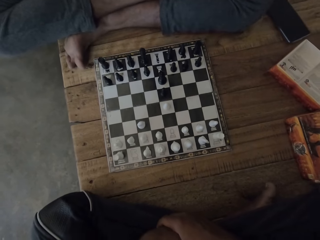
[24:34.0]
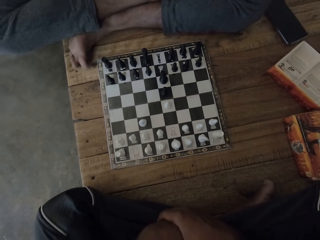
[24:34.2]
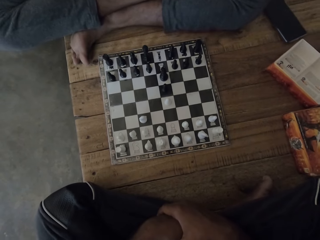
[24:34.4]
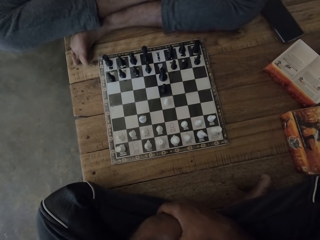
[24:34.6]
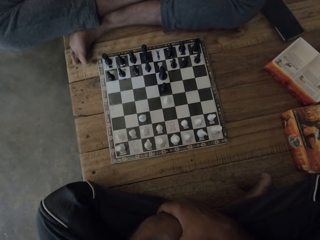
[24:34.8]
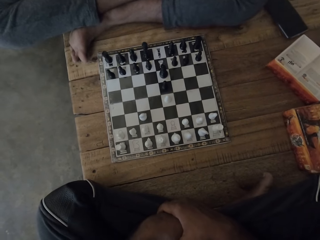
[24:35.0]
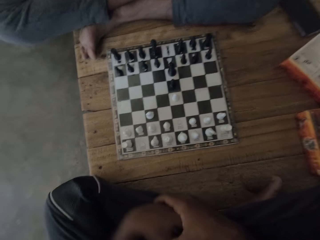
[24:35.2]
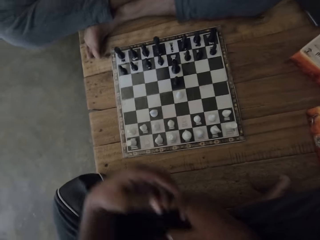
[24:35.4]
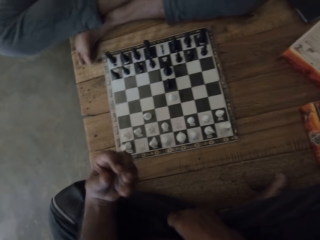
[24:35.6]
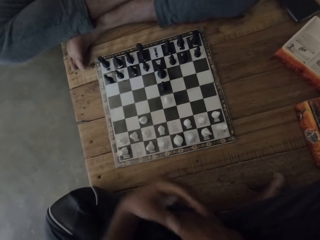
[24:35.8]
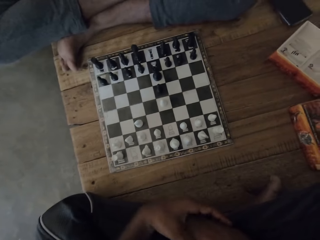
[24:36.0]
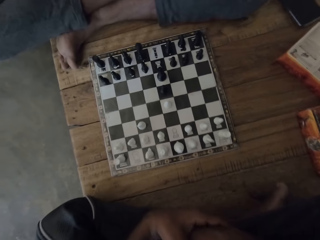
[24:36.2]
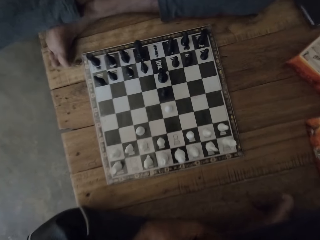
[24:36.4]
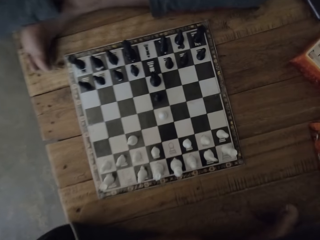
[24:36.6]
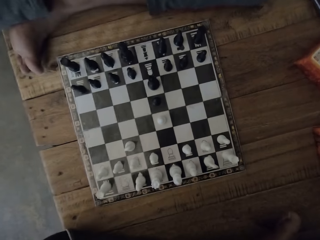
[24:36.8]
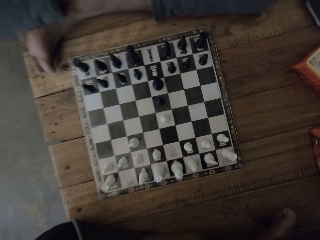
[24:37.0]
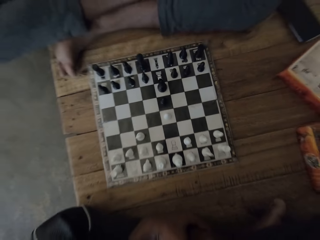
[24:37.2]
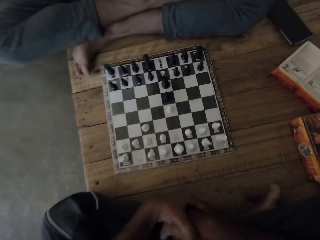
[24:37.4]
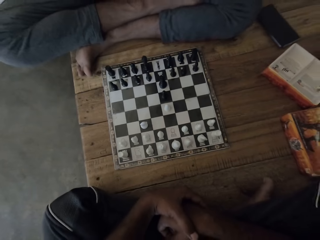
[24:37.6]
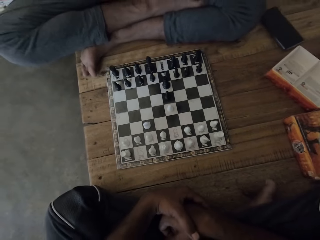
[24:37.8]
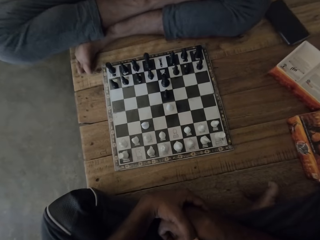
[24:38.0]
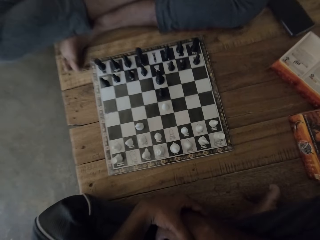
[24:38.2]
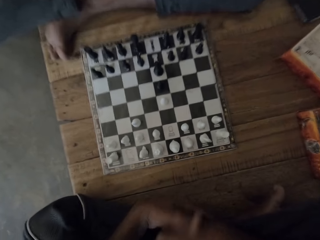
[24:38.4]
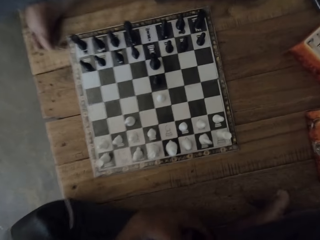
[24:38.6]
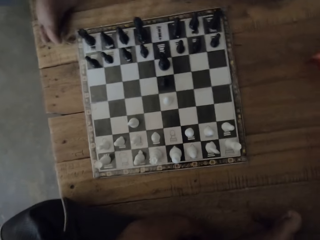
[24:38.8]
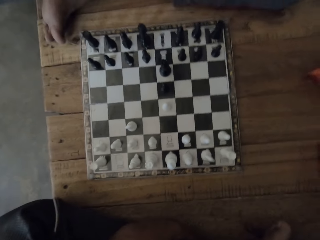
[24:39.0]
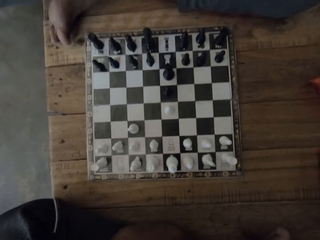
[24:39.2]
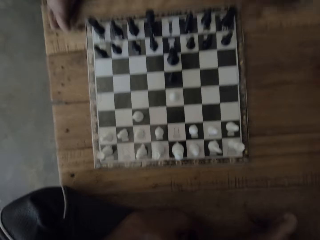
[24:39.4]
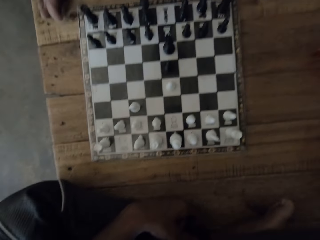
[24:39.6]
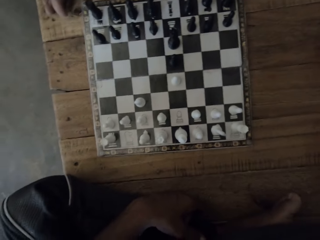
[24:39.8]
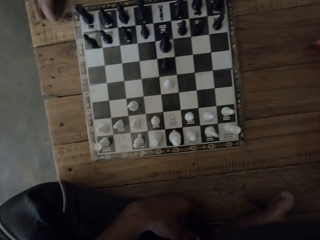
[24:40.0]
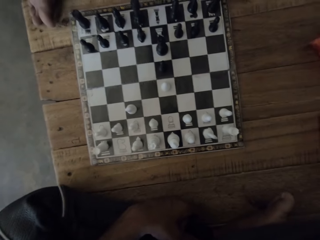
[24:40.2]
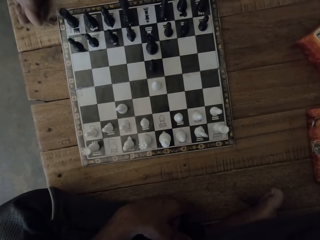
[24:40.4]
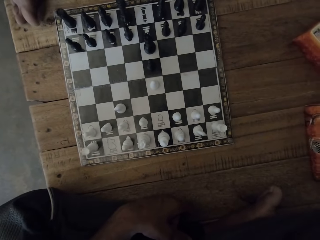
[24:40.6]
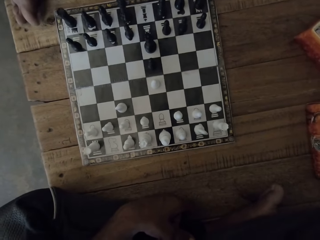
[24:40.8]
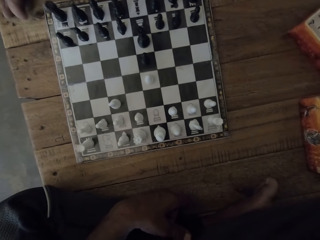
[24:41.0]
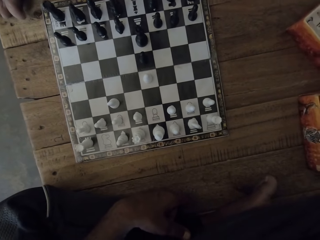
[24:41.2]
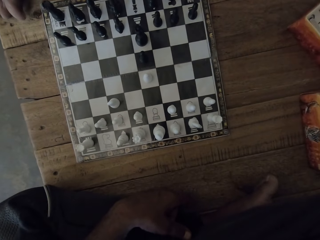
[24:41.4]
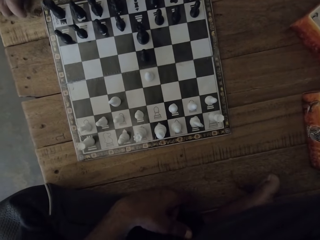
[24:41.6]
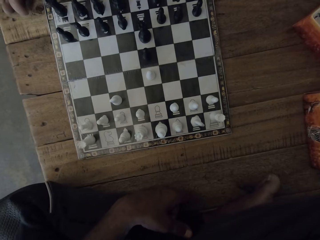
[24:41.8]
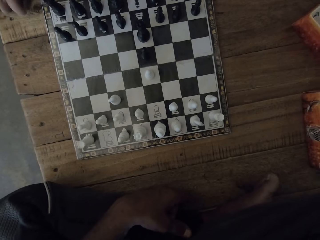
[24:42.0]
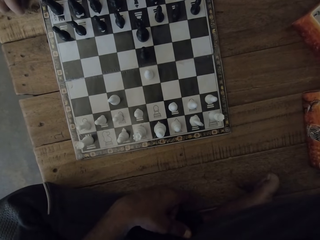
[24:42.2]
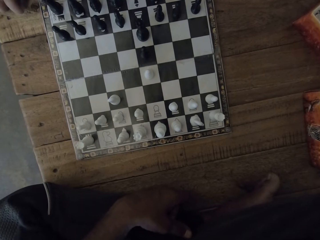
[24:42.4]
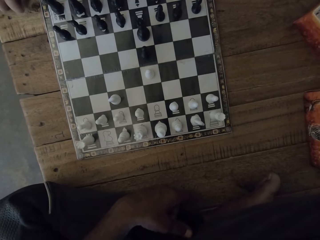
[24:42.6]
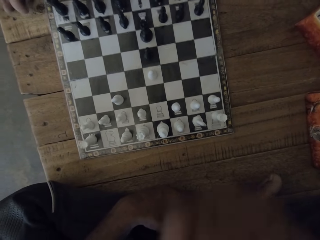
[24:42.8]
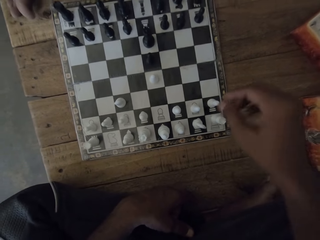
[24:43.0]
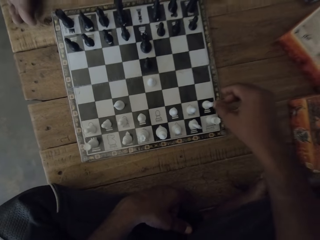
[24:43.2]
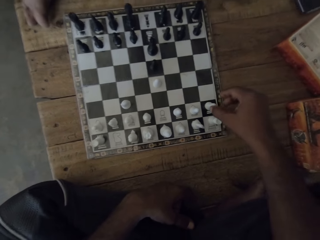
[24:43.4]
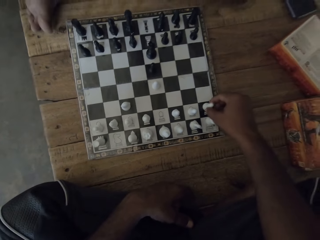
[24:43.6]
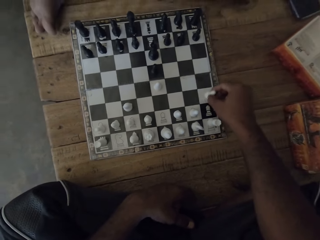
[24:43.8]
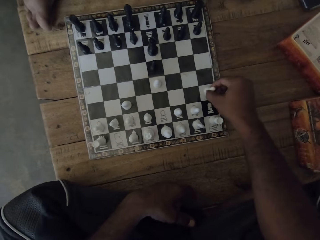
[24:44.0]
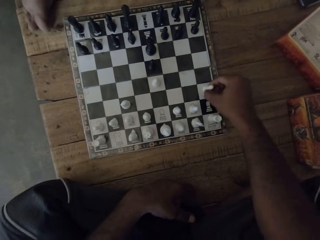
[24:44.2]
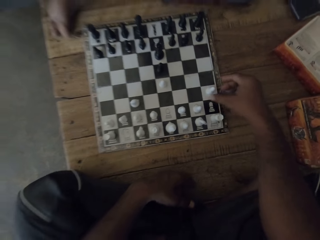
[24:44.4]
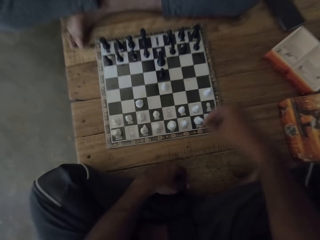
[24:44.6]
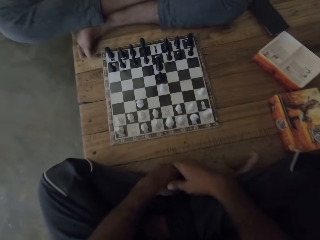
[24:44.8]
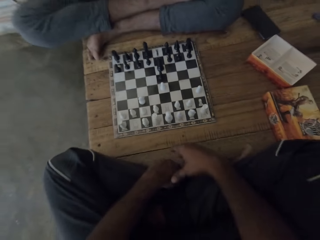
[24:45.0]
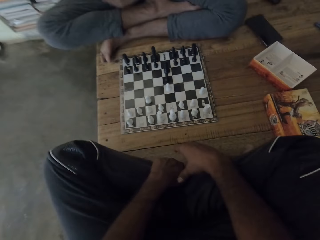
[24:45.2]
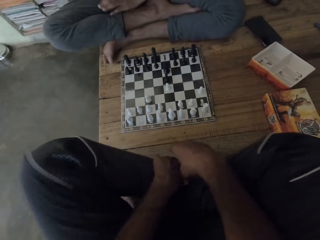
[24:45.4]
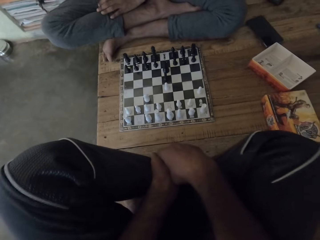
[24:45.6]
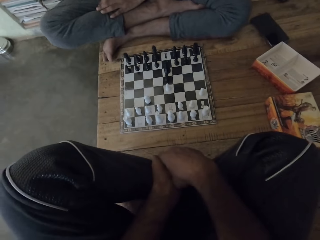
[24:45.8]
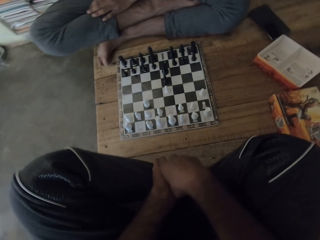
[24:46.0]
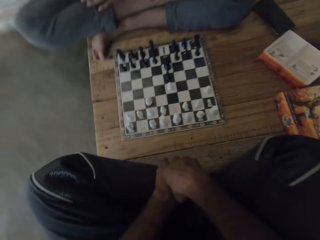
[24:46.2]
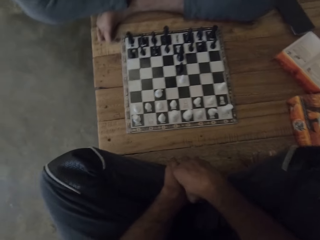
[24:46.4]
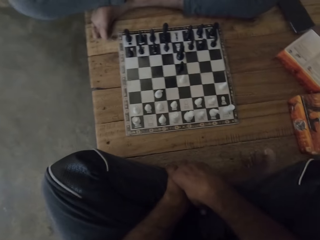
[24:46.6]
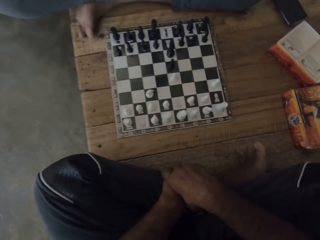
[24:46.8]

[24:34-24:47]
The camera wearer lifts a hand. They talk to the man. They sit down. They play chess. They pick a pawn and place the pawn.

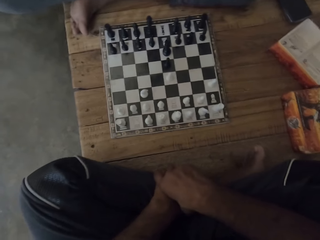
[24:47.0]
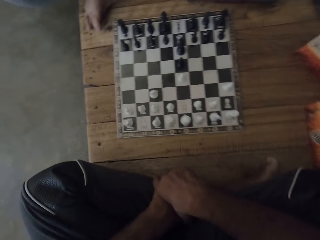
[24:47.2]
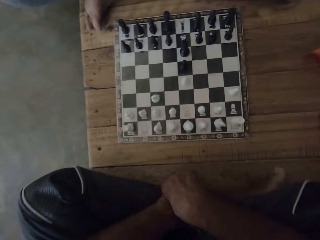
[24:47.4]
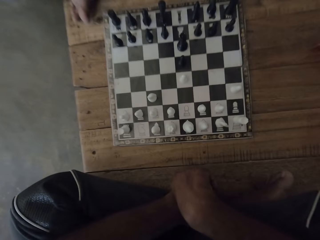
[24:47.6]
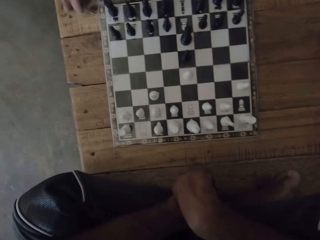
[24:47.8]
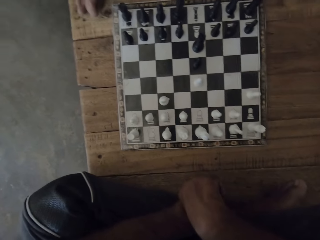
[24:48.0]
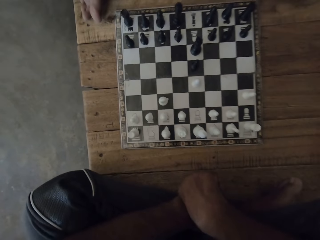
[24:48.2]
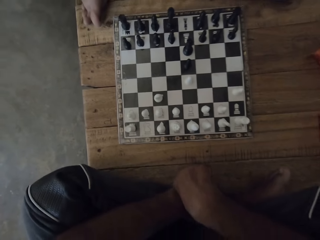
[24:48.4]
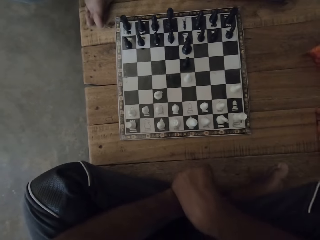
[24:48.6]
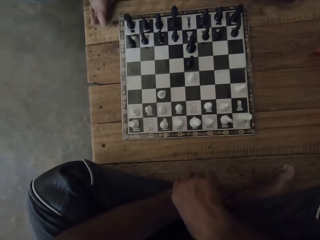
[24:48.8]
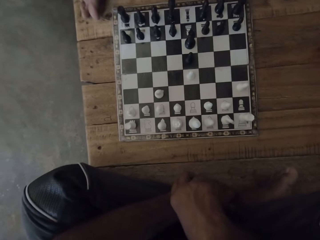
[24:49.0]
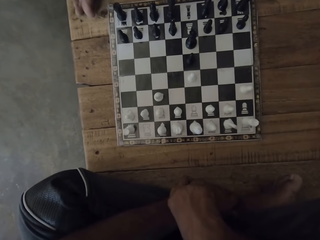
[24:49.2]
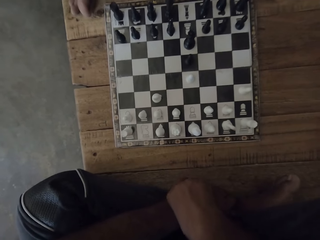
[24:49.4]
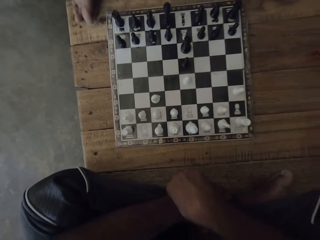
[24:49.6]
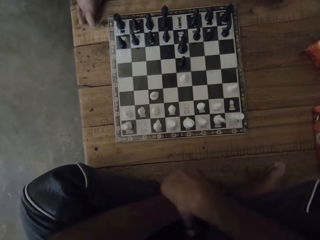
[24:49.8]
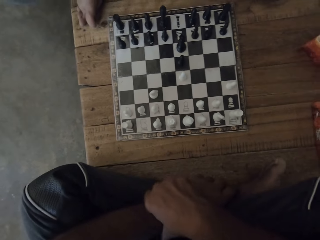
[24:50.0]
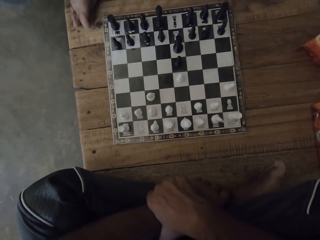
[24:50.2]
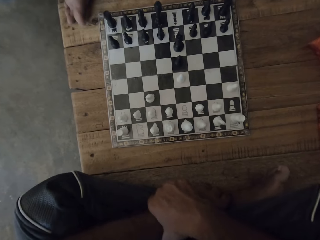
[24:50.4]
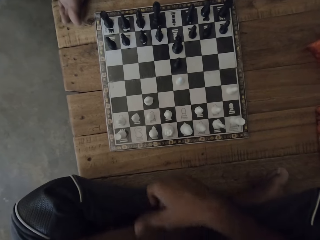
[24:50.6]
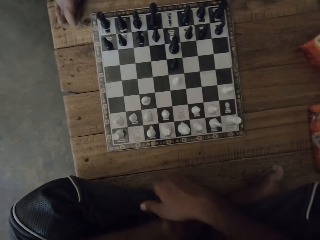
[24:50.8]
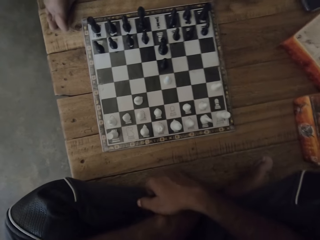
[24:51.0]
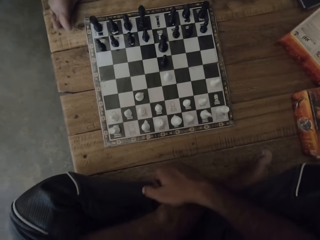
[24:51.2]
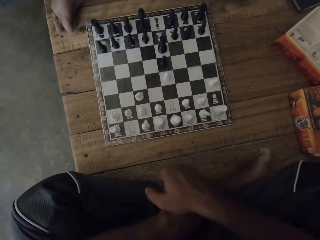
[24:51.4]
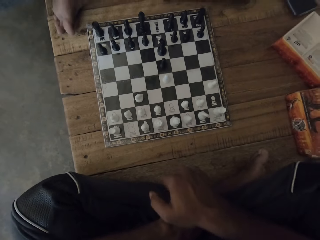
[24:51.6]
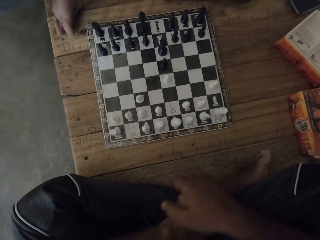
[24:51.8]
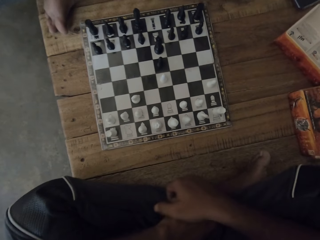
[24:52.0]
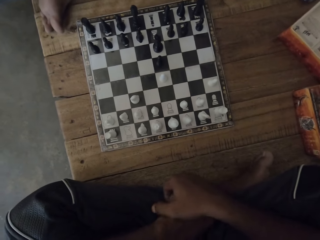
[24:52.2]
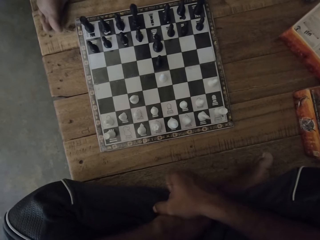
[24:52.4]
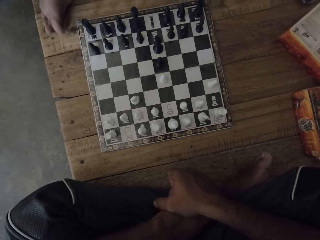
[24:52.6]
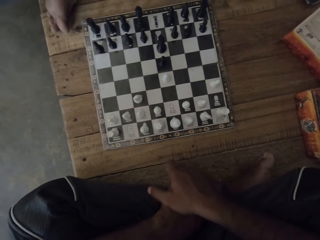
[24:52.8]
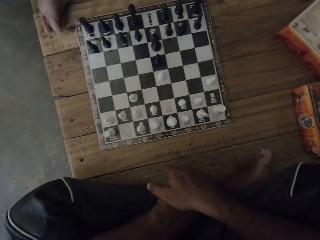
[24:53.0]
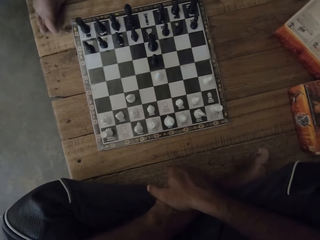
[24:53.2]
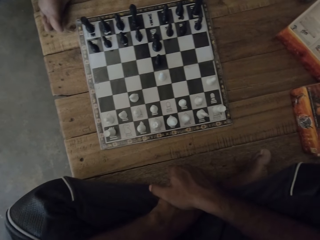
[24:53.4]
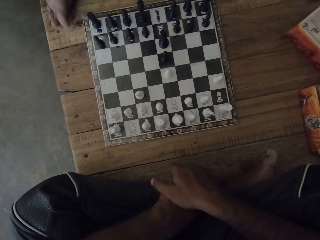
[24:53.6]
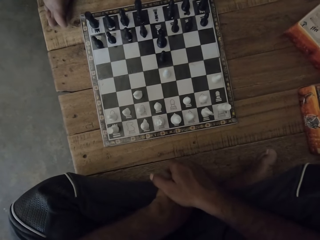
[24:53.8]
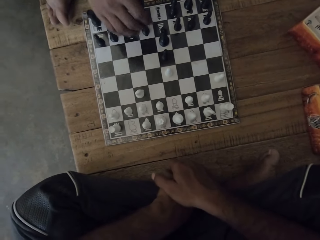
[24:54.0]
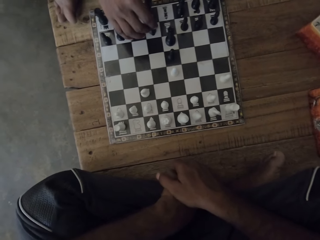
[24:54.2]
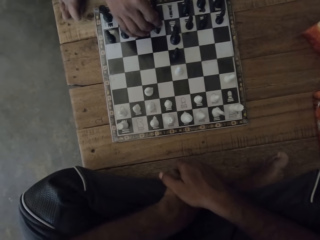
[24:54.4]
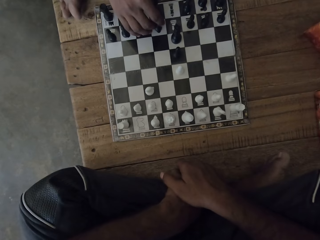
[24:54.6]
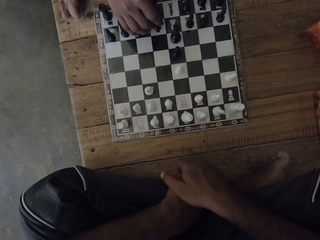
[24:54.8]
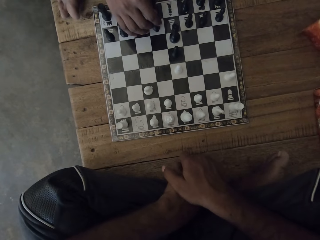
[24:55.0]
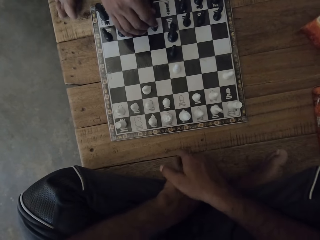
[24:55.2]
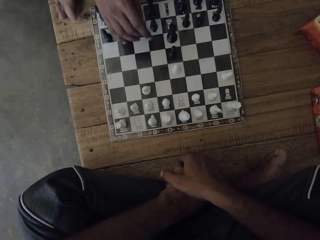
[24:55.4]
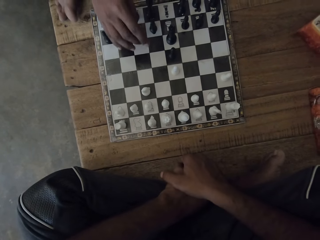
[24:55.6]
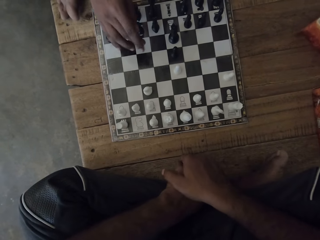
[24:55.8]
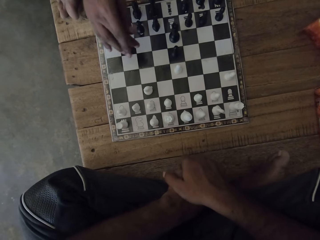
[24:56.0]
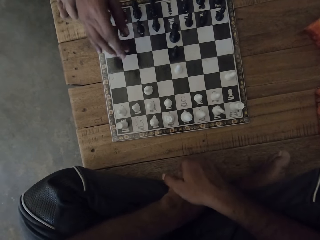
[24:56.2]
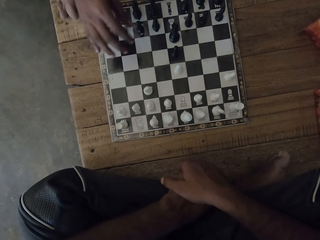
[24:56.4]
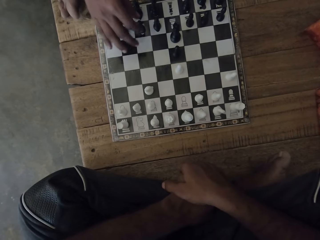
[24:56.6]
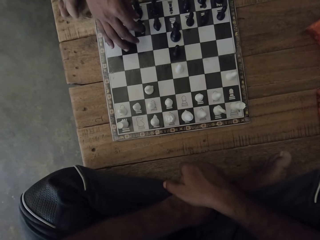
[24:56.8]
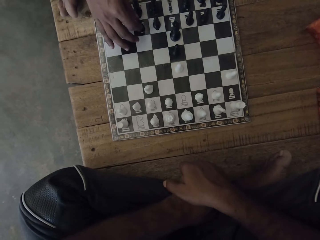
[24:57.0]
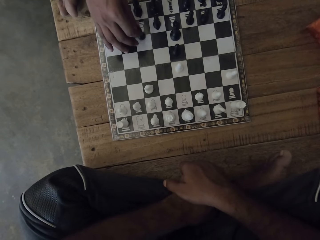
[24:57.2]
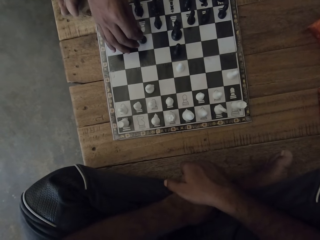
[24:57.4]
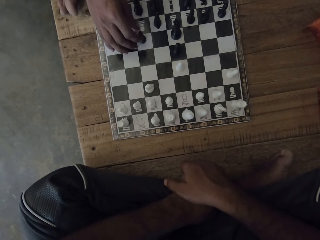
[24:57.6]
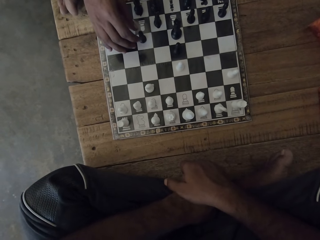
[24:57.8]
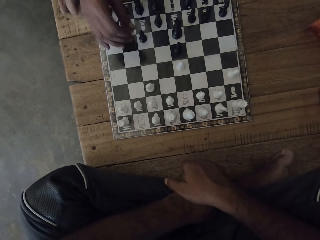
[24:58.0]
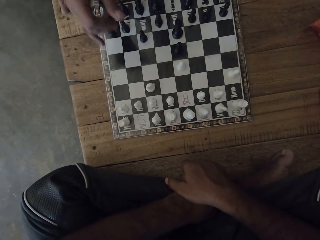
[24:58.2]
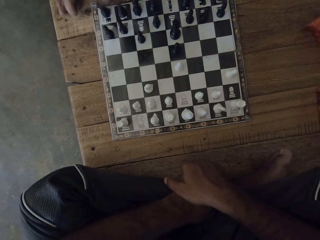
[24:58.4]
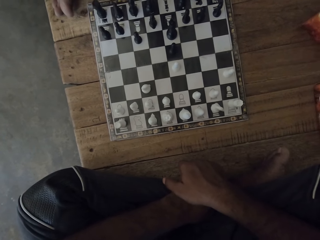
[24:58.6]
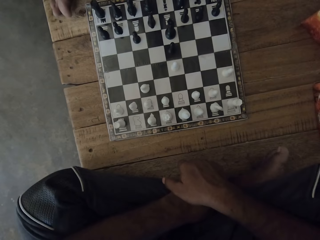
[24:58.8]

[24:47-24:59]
The camera wearer sits down.
